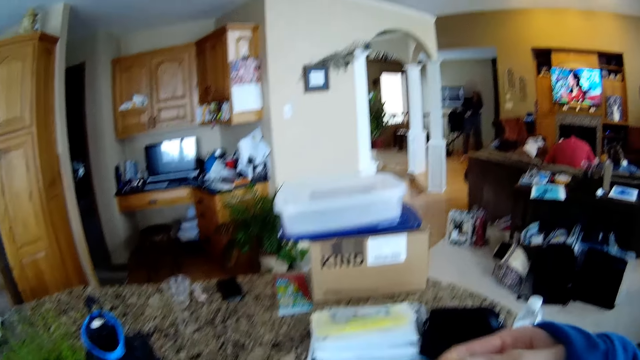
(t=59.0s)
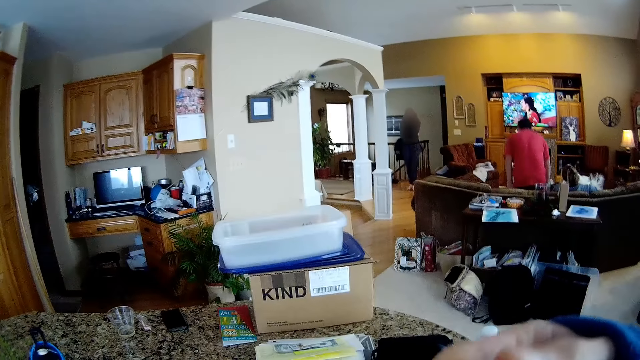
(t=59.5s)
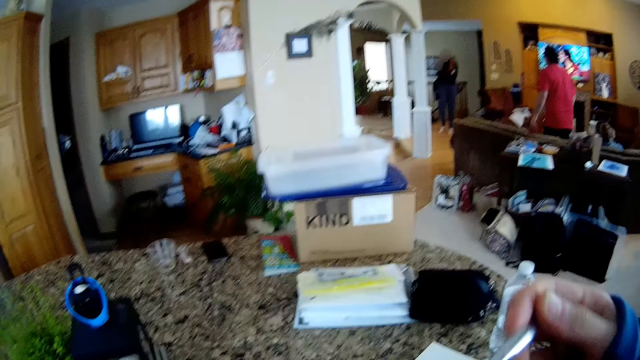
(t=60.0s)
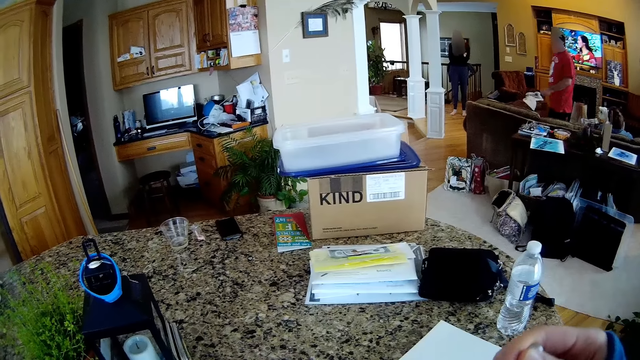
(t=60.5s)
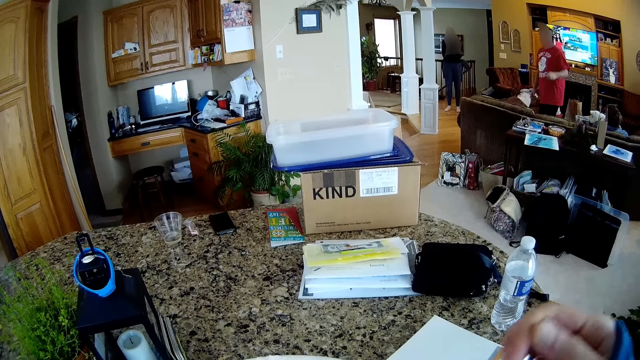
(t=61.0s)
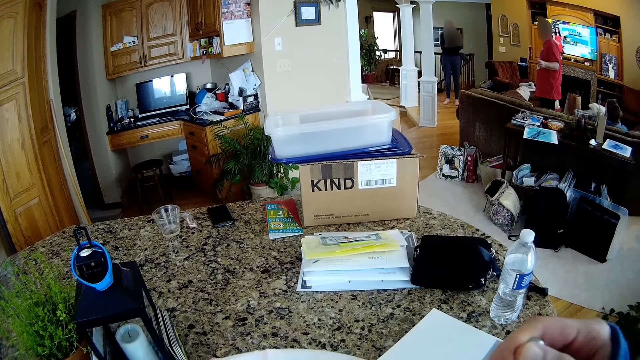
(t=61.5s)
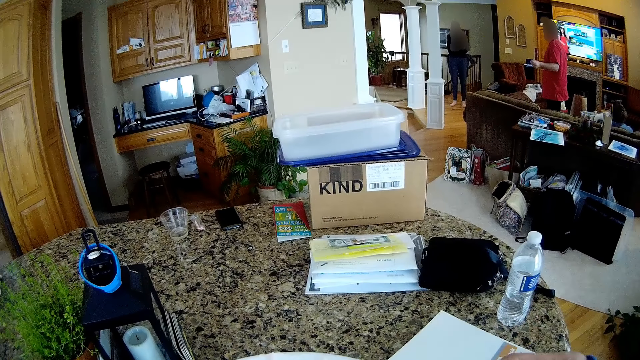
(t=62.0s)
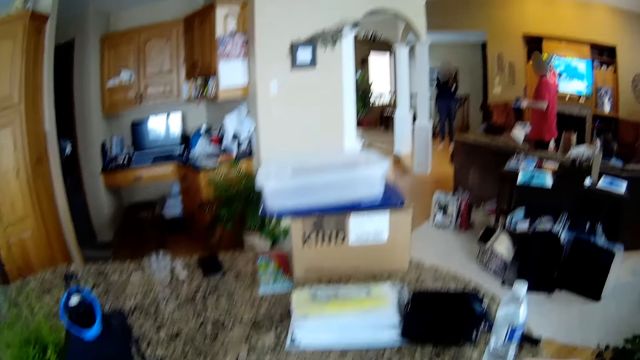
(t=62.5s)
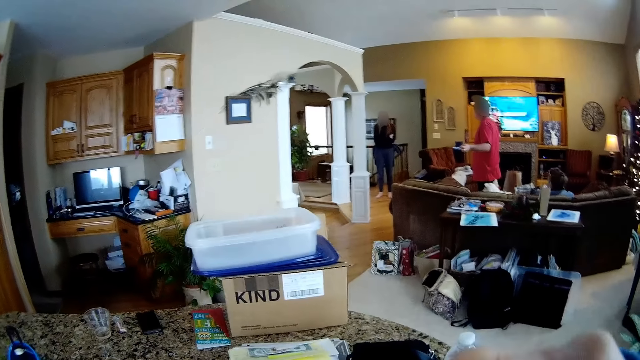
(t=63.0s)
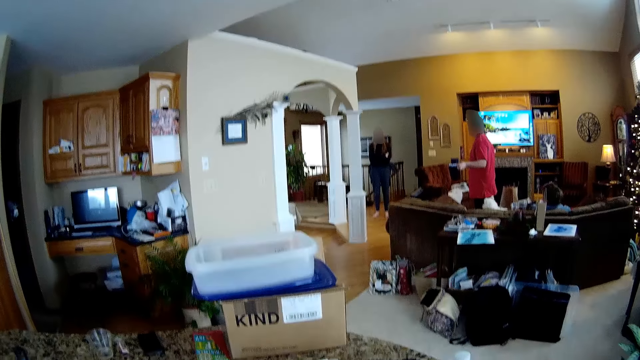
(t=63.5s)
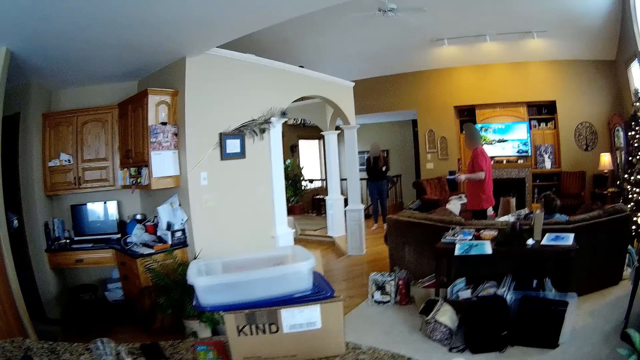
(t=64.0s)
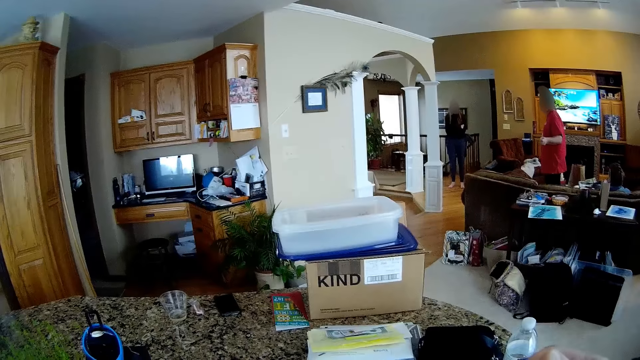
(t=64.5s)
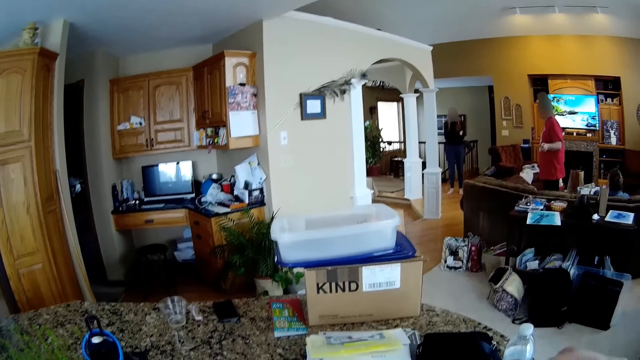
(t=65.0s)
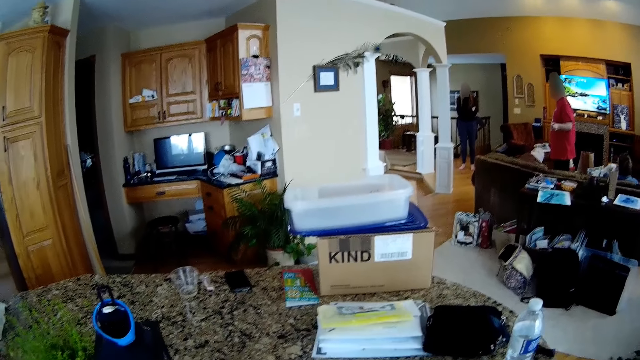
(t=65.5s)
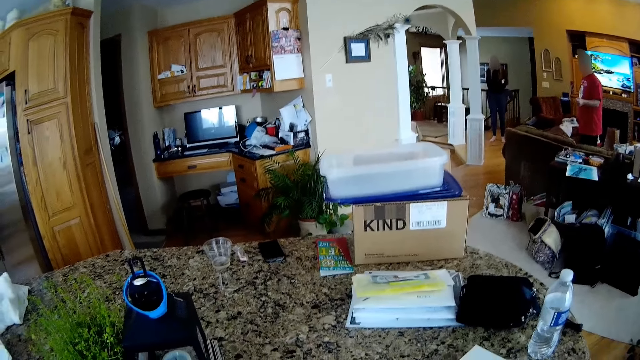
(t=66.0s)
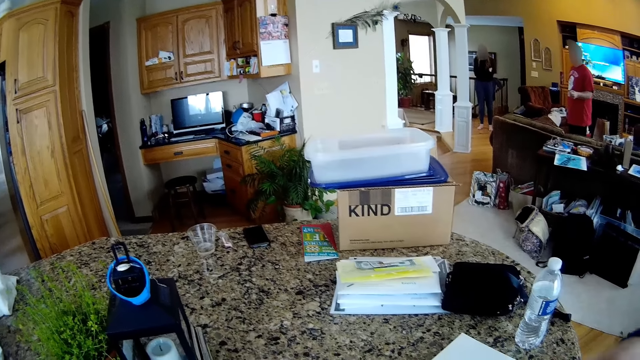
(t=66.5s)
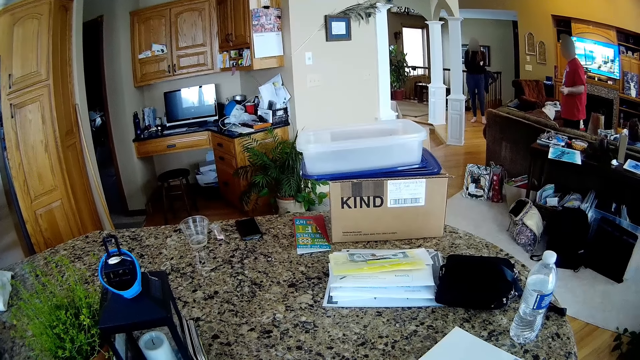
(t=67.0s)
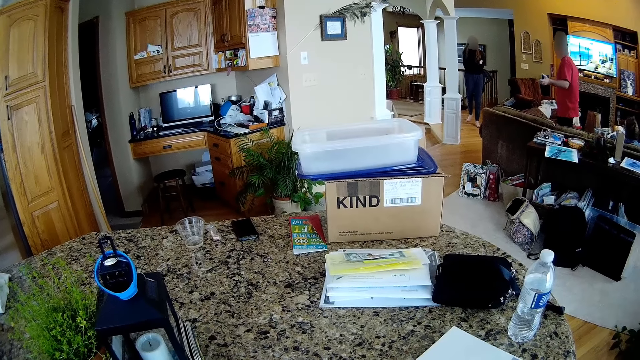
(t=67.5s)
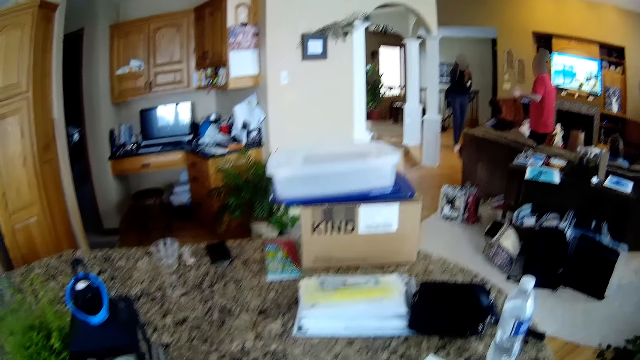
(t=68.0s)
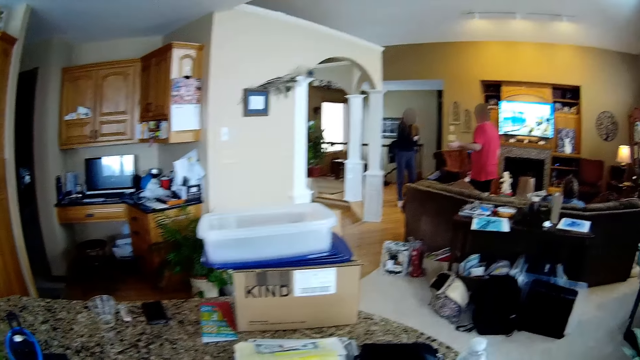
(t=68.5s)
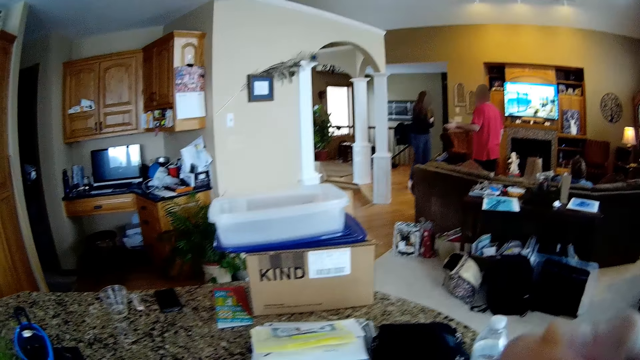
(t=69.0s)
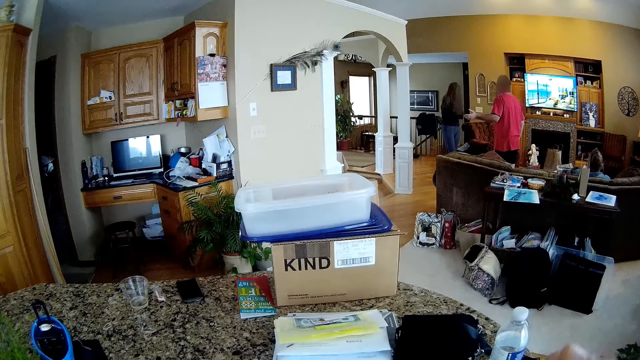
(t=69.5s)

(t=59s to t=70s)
Another woman walks into the living room. The man interacts with the woman. The camera wearer lifts his hand.

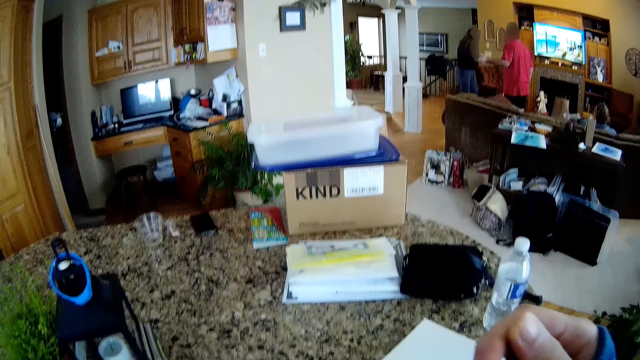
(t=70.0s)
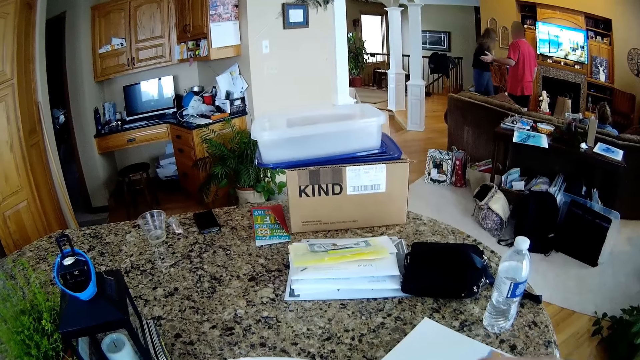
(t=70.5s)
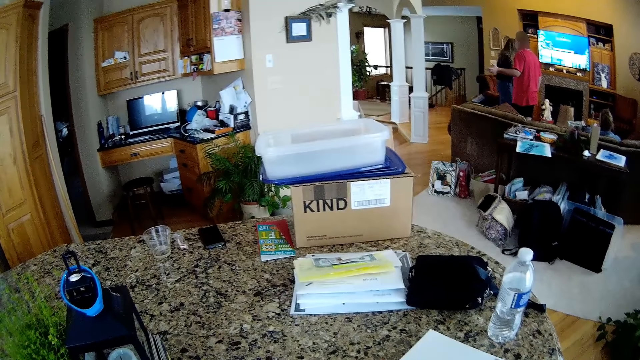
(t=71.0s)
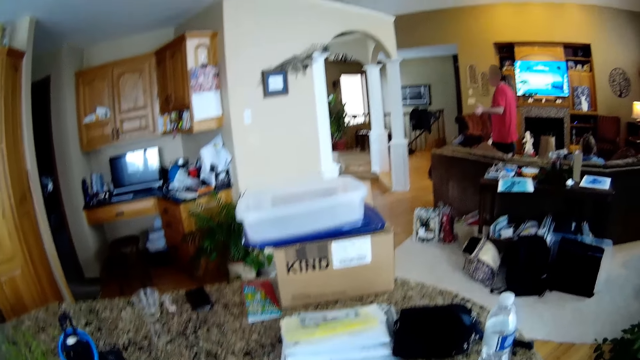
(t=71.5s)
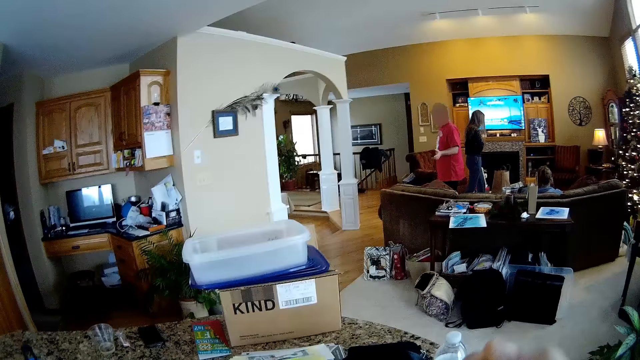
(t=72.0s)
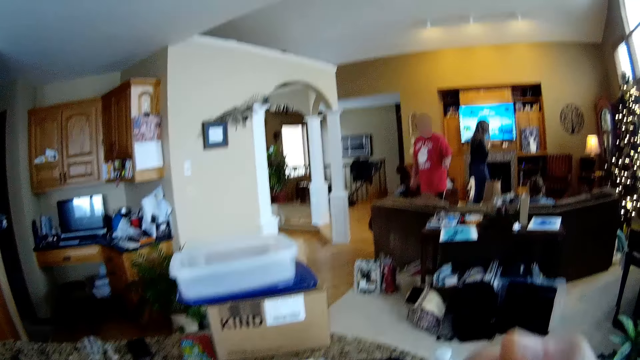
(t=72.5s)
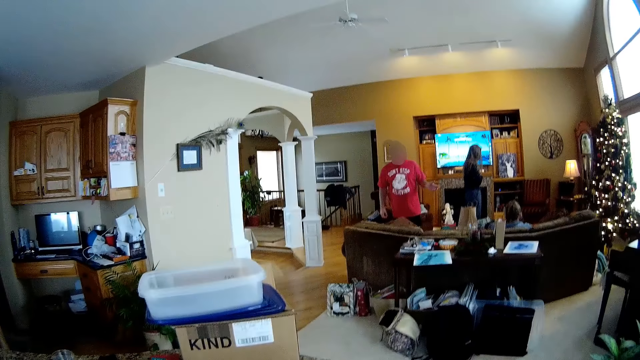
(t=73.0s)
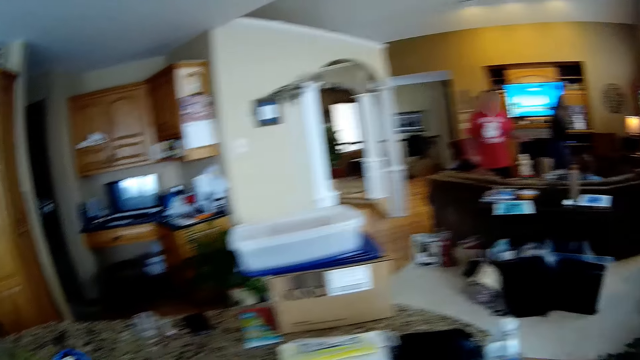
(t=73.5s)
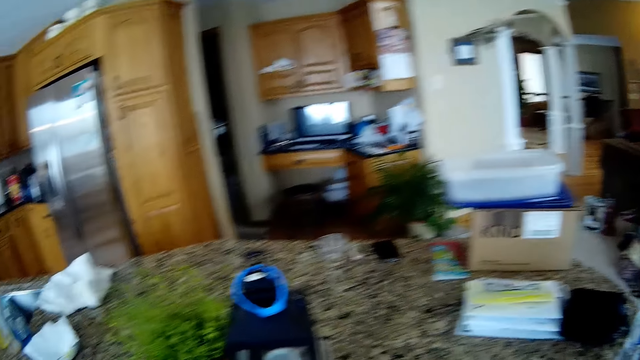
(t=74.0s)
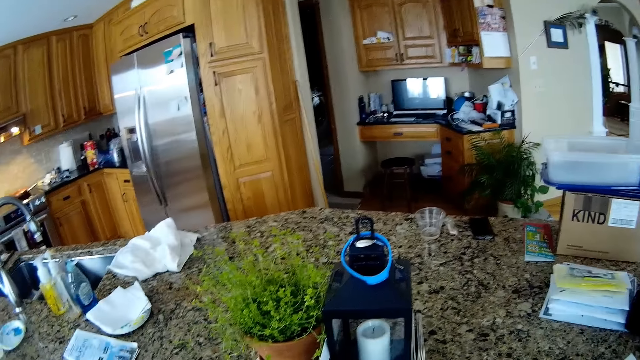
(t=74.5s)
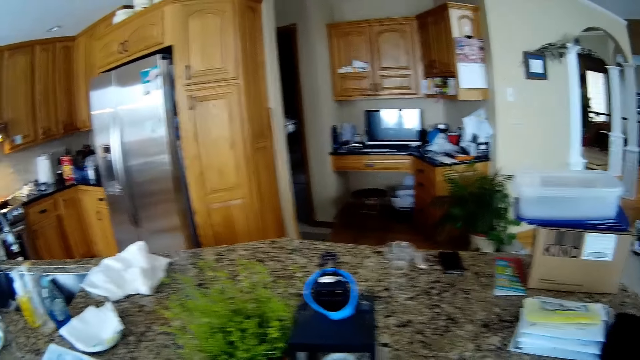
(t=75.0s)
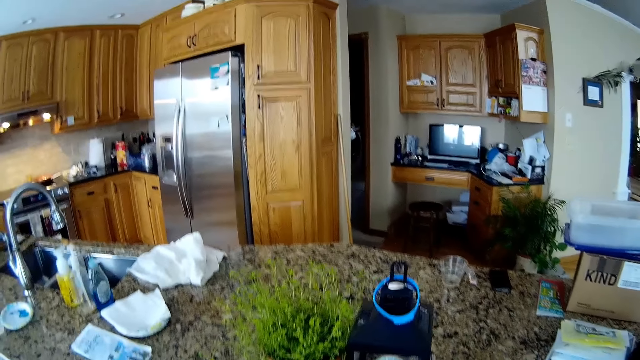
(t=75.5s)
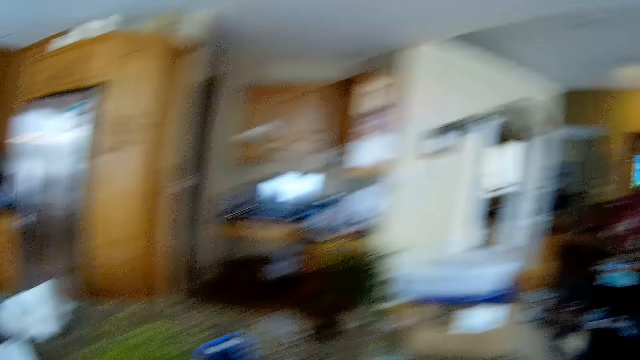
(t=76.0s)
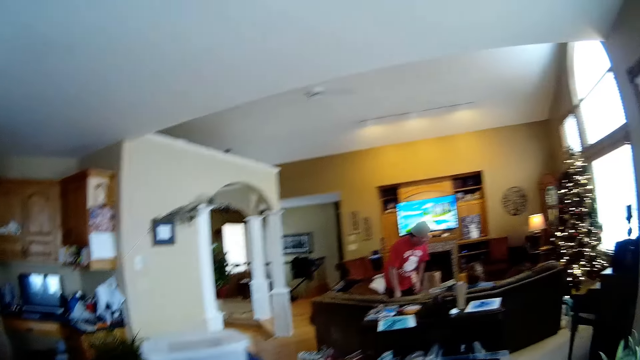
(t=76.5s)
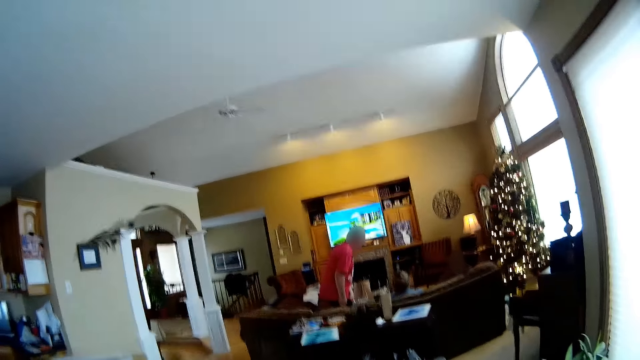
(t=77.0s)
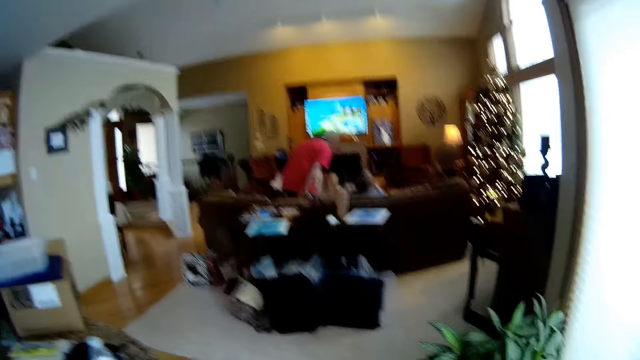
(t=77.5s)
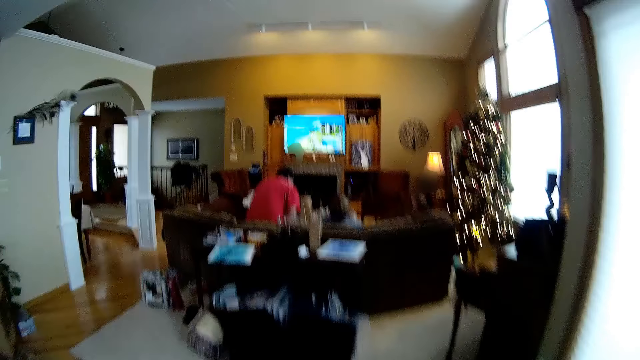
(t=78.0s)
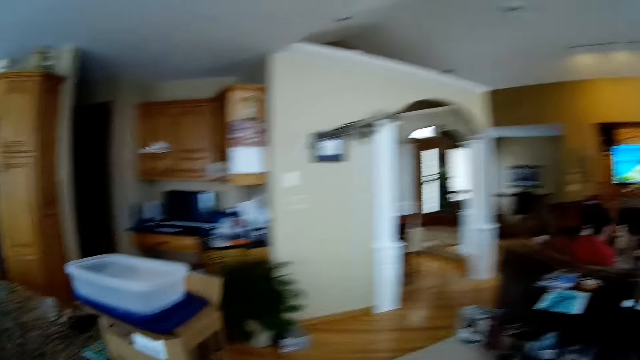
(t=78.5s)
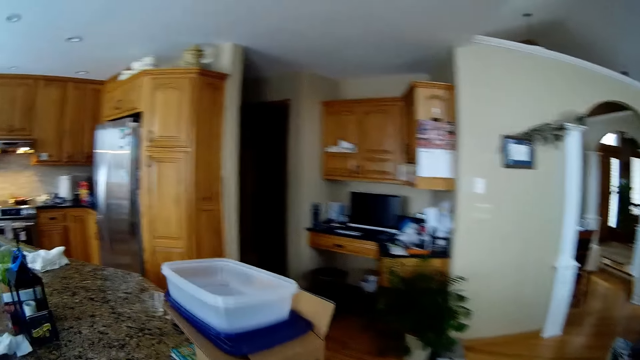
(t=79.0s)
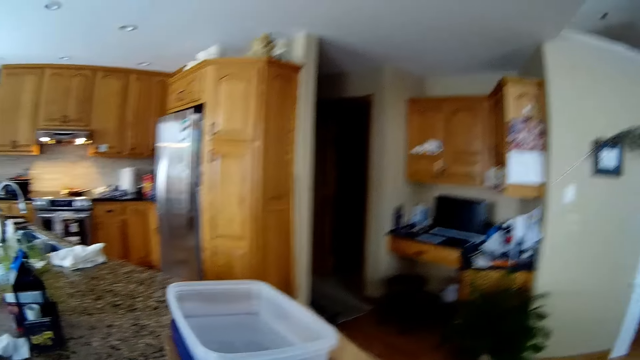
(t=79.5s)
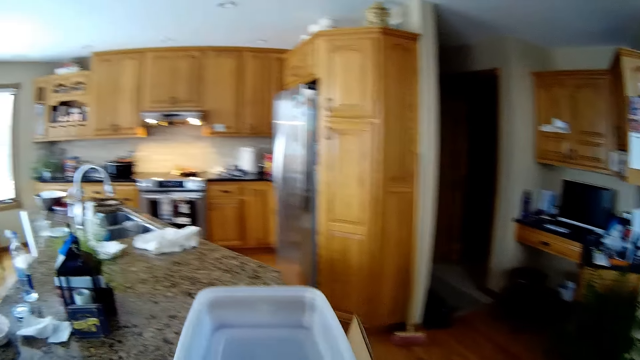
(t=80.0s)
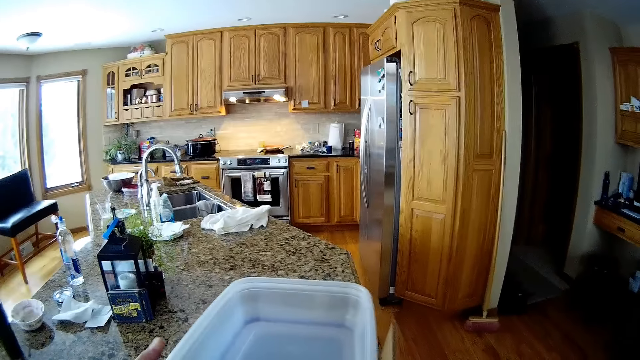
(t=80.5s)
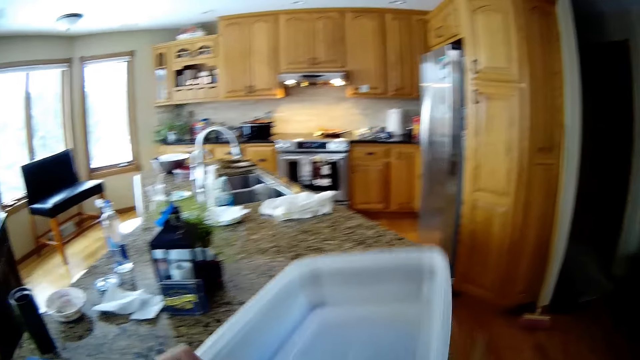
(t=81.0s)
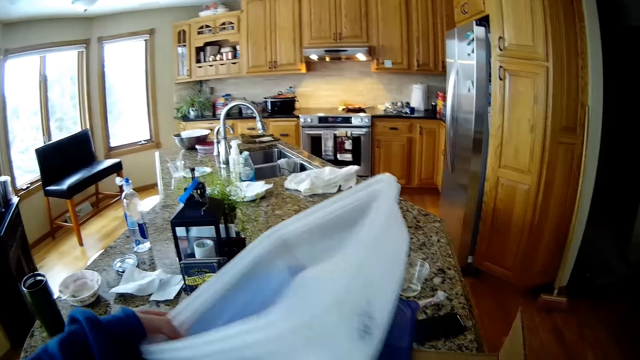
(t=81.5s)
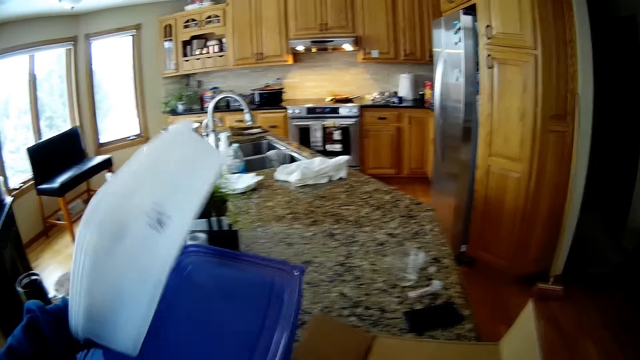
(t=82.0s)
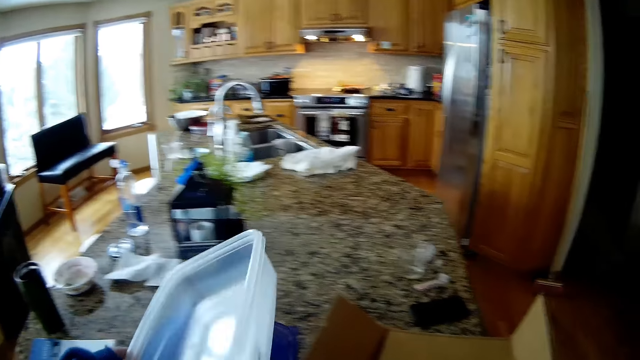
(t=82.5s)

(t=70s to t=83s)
The camera wearer lifts the hand. He looks around the table and walks around the room. He lifts a container from the cardboard box on the kitchen counter with his left hand.
